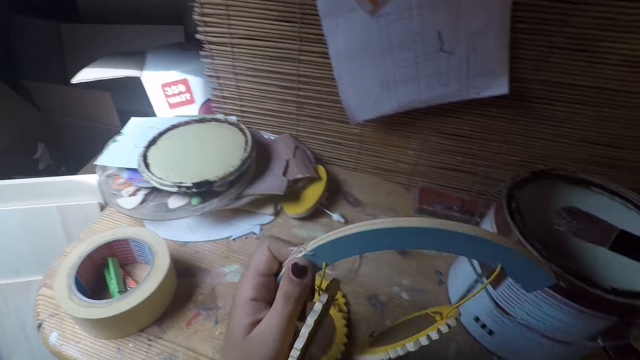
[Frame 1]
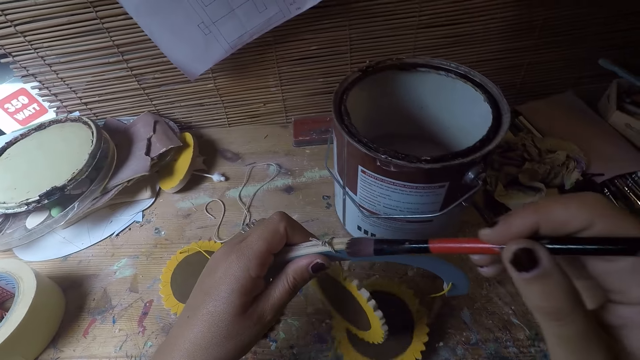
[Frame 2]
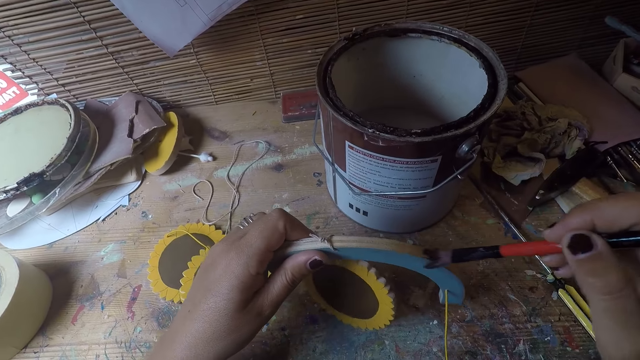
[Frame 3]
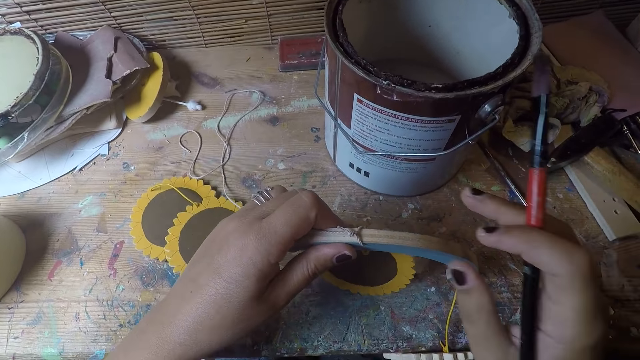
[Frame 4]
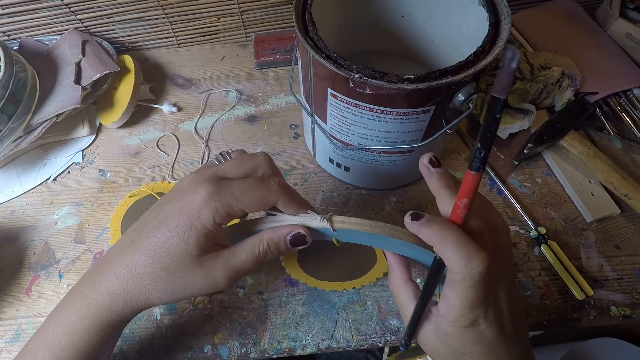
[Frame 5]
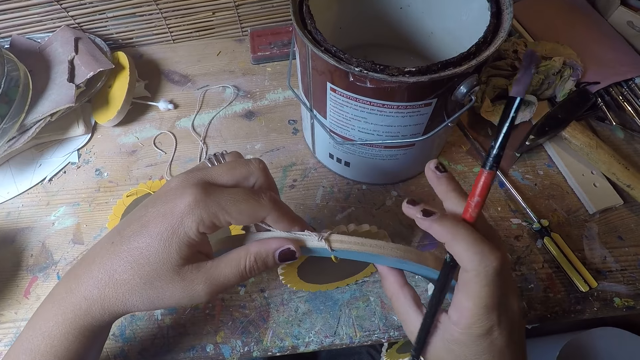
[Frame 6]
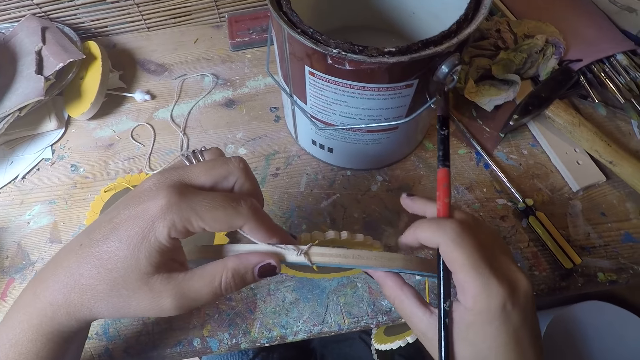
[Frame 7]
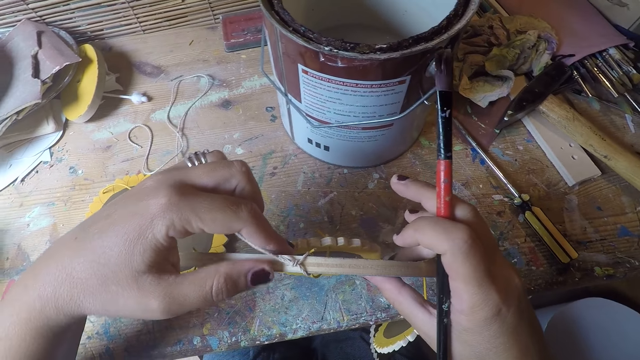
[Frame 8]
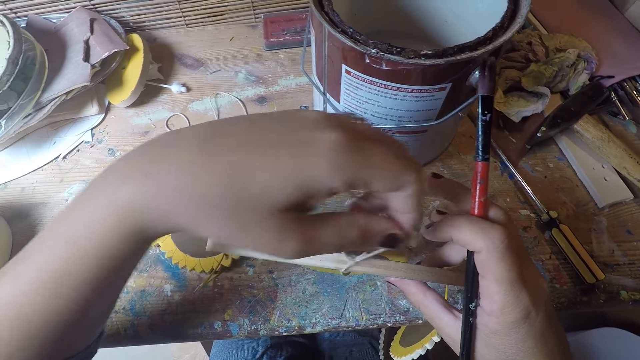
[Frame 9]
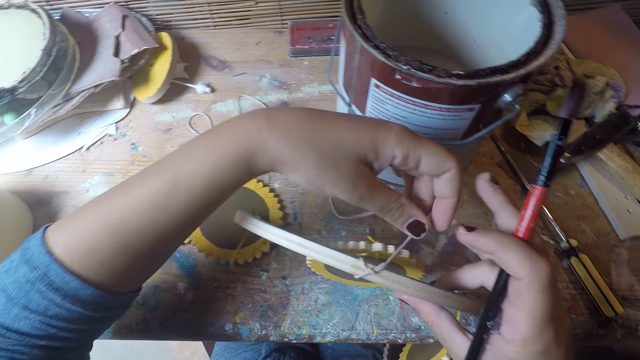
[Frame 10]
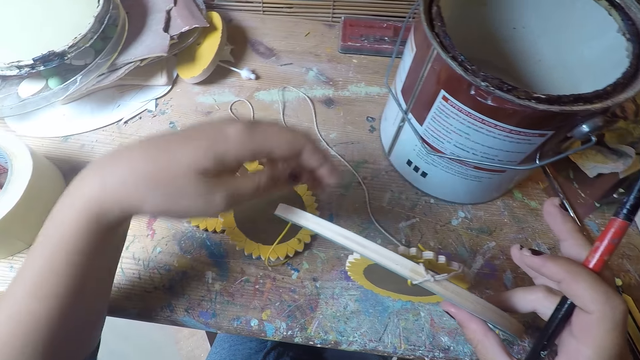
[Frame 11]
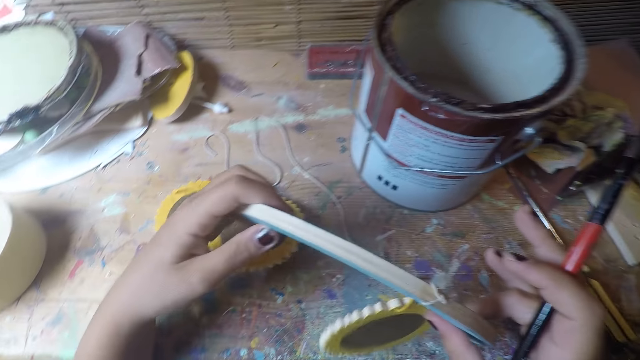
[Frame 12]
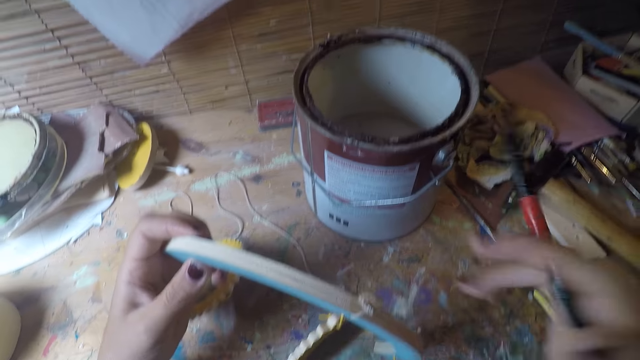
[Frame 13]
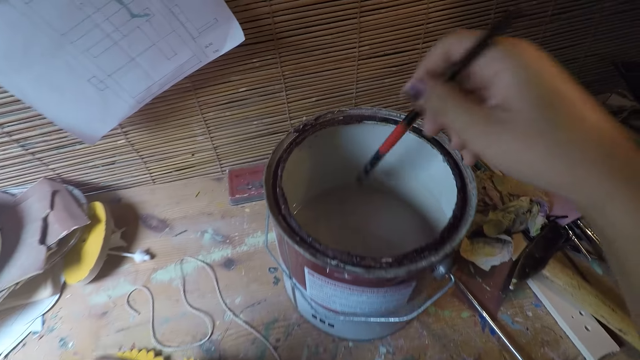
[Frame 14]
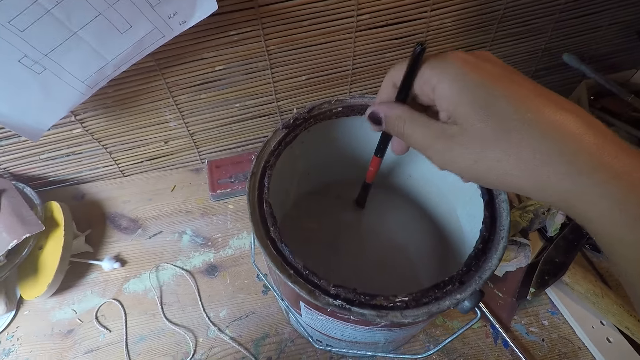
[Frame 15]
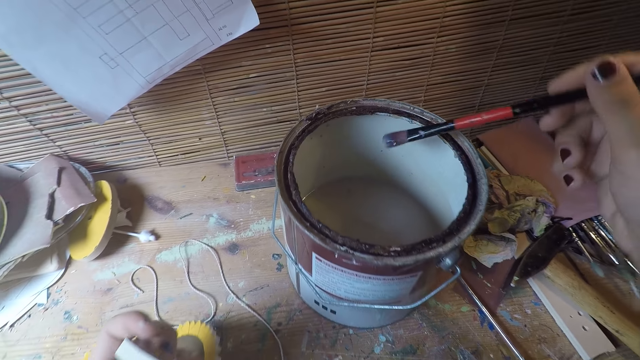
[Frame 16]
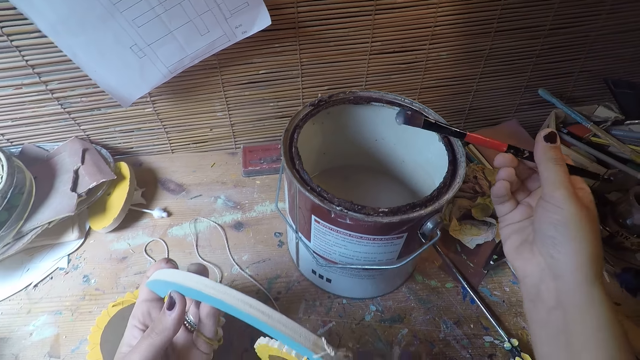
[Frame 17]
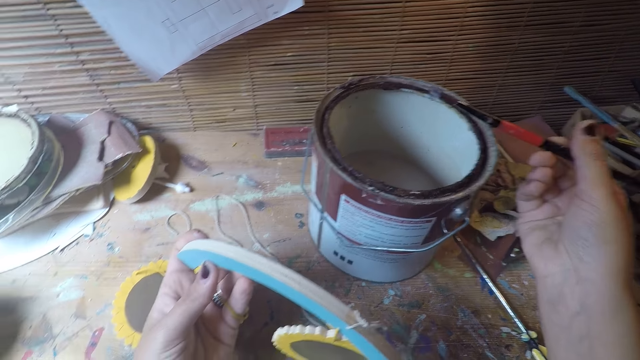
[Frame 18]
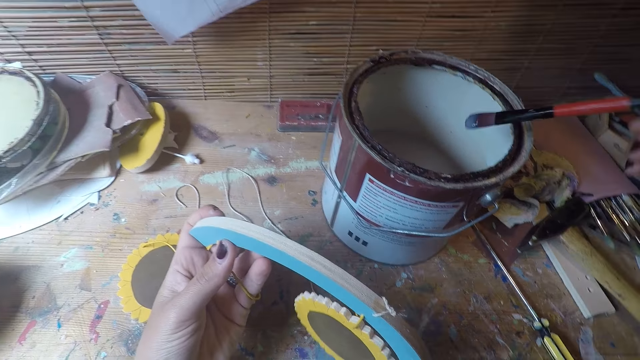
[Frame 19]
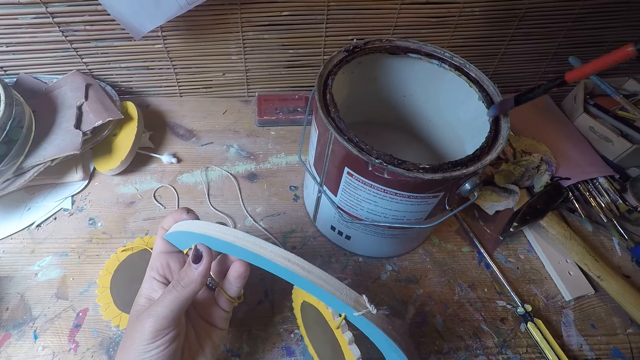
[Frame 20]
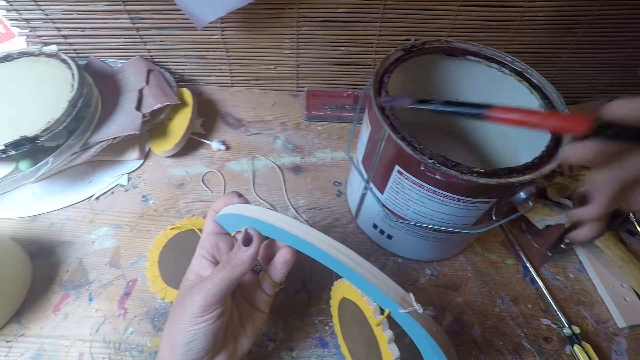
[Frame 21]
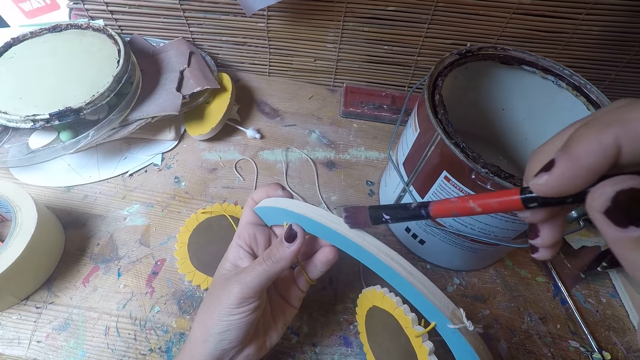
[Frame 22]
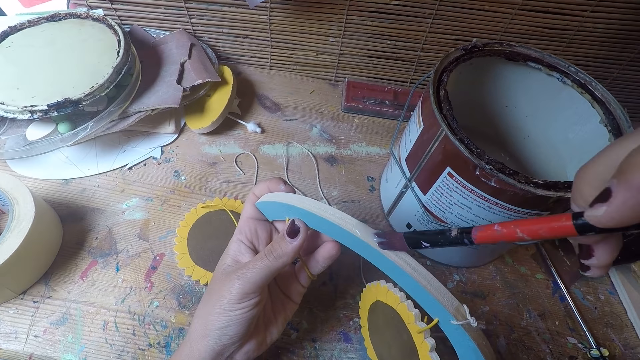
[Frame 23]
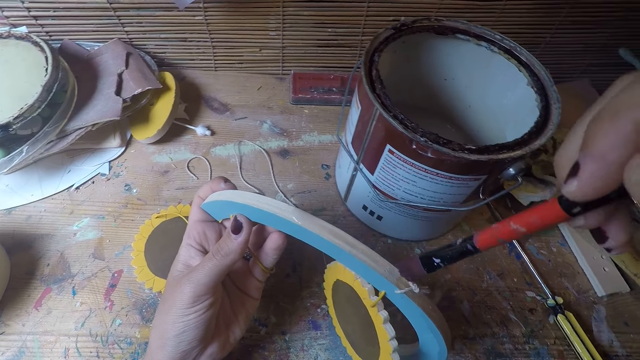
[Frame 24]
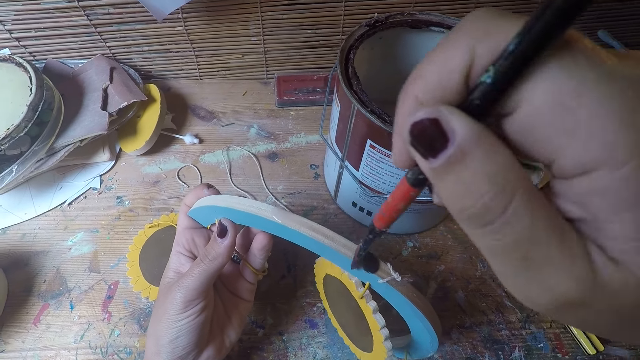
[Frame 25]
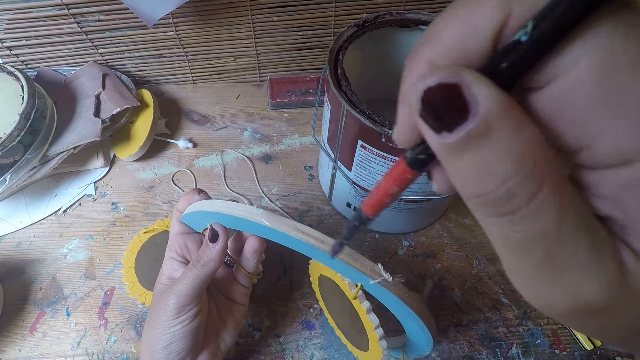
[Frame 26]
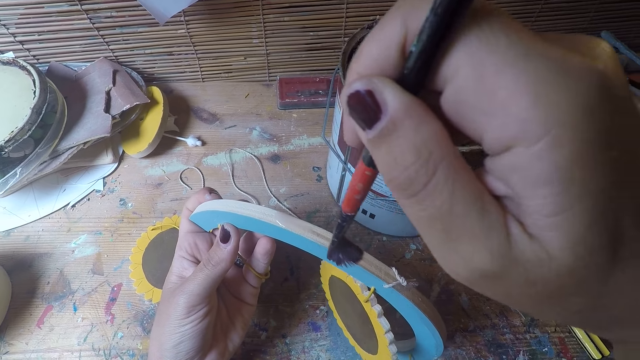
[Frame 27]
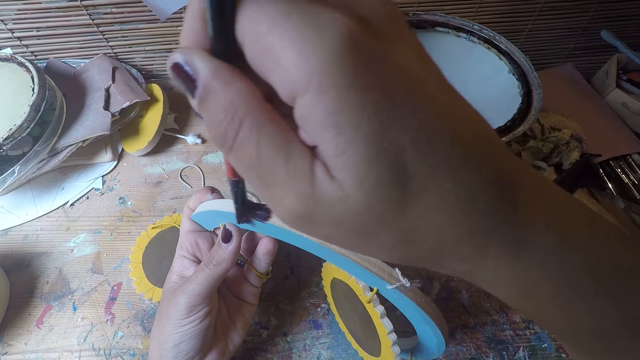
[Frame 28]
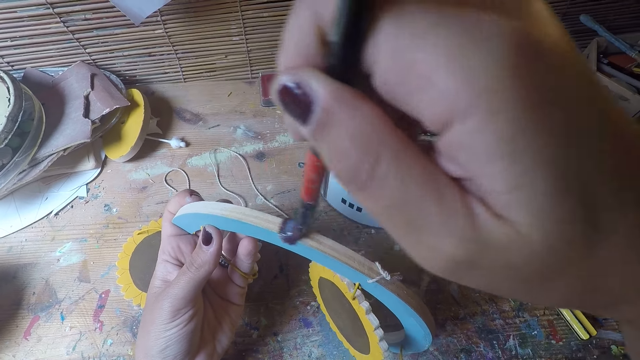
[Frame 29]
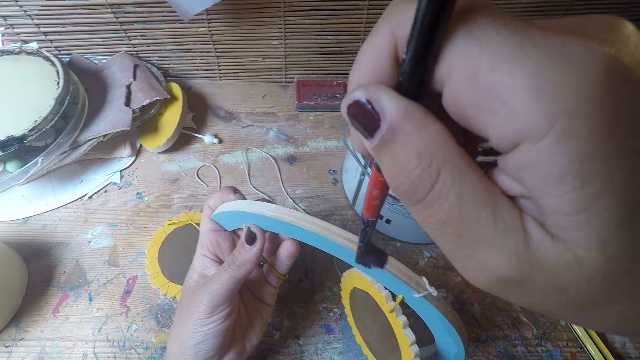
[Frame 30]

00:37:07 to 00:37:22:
The camera wearer looks at something. He moves the thread. He adjusts a rope on a craft. He looks at something. He dips the brush in his right hand into the paint. He removes the brush from the tin. He paints the craft with the brush.

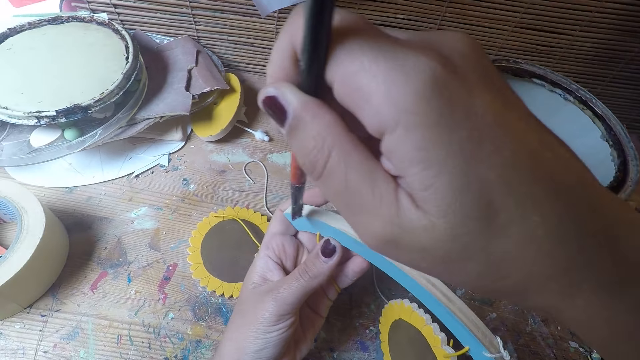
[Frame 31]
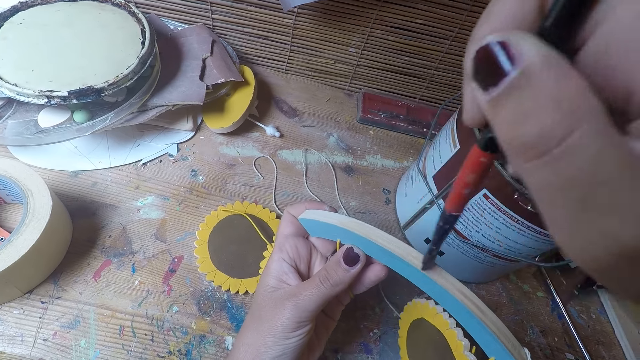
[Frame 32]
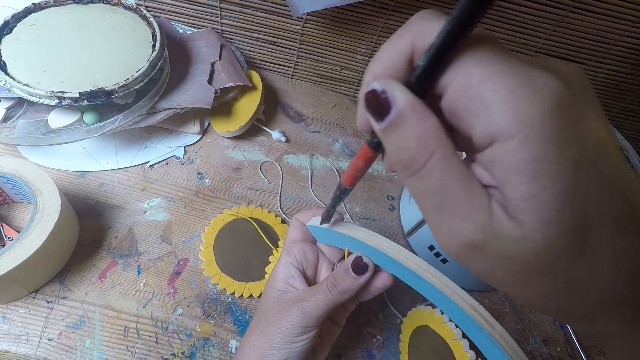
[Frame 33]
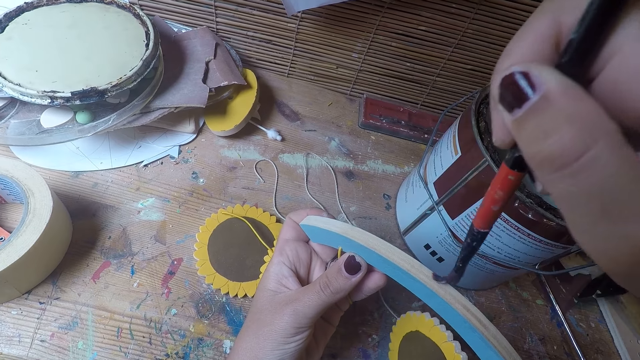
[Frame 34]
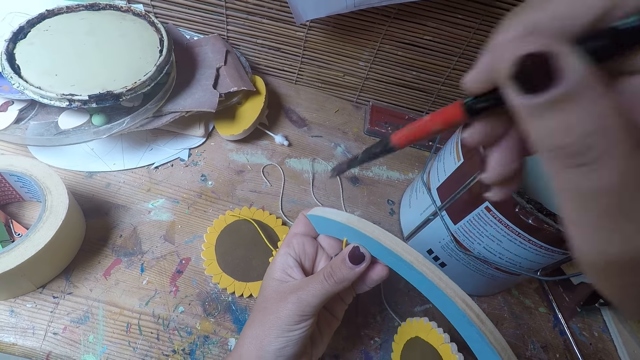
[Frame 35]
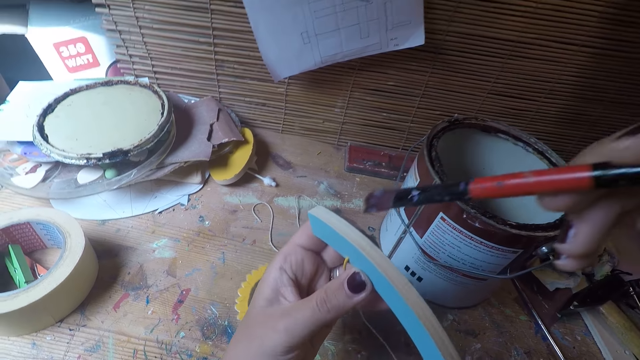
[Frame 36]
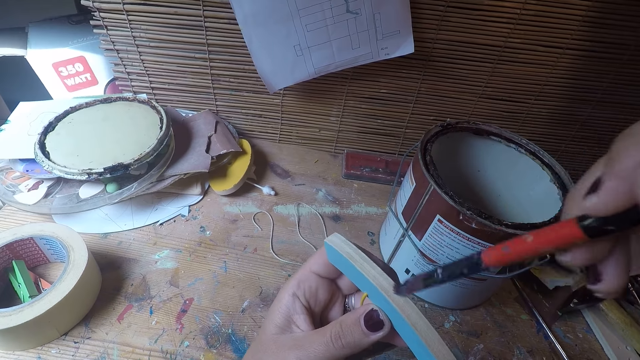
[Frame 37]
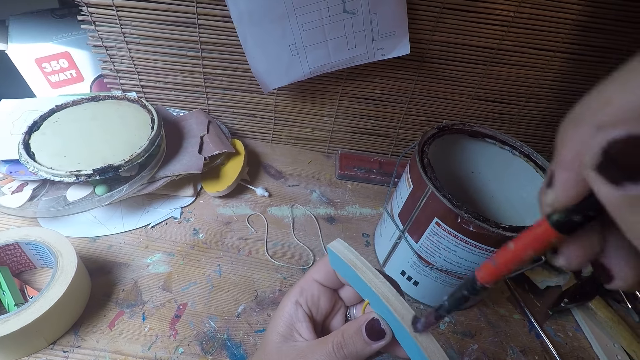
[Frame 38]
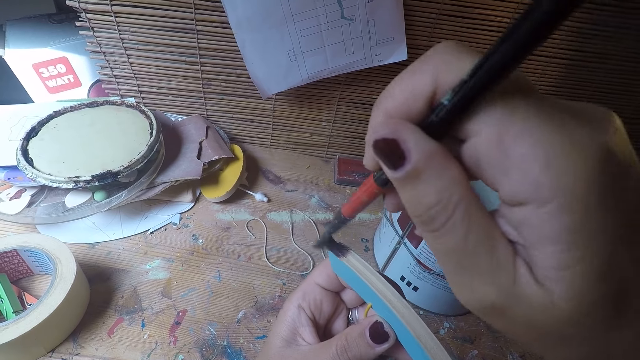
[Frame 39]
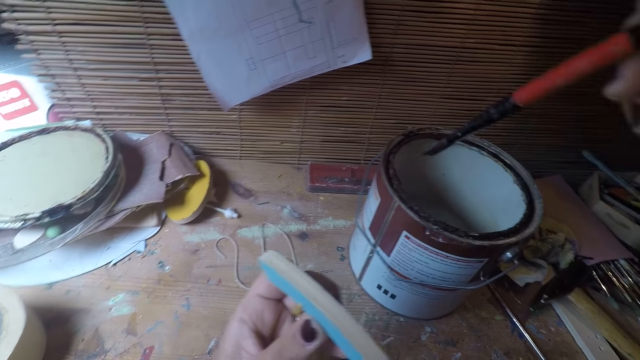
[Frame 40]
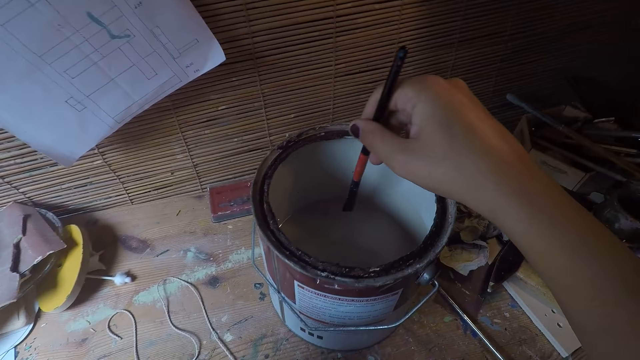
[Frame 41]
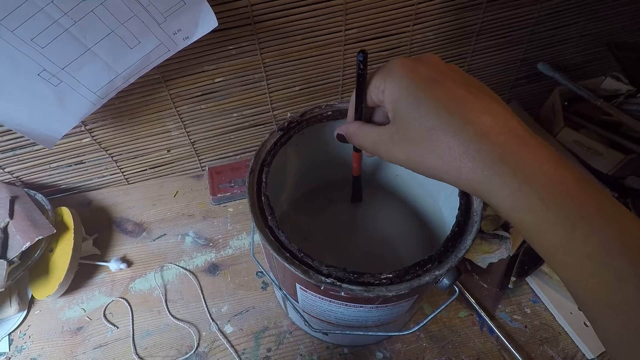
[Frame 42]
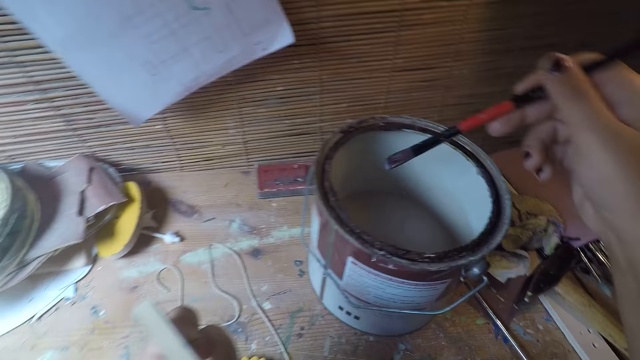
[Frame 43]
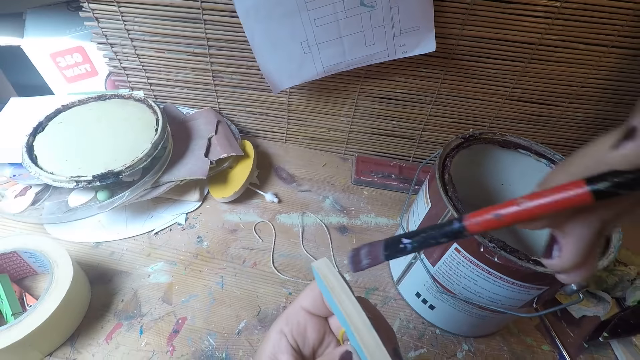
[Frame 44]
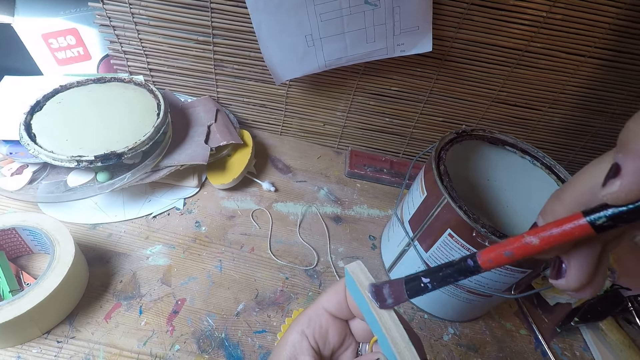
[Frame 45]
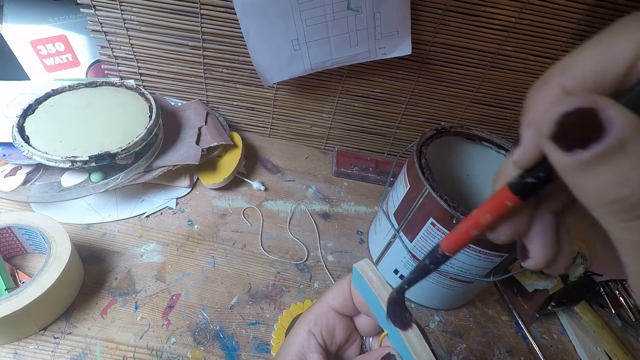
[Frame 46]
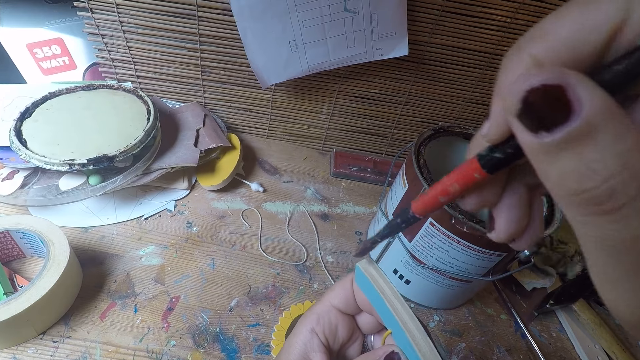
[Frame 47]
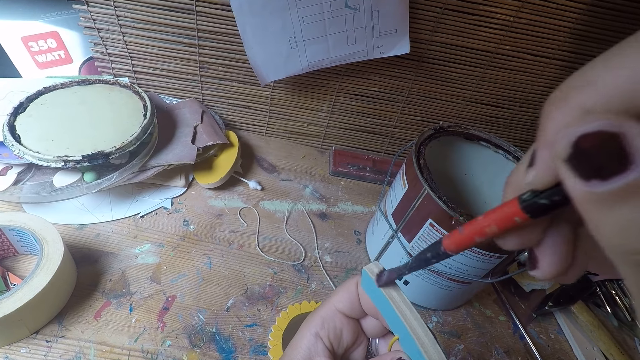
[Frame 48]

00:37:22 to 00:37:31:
The camera wearer dips the brush in his right hand into the paint. He removes the brush from the tin. He paints the craft with the brush.
